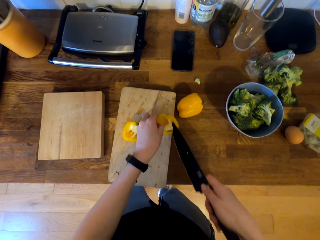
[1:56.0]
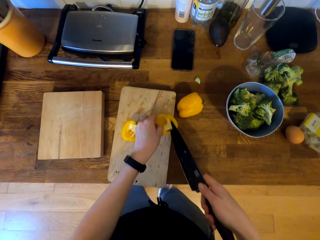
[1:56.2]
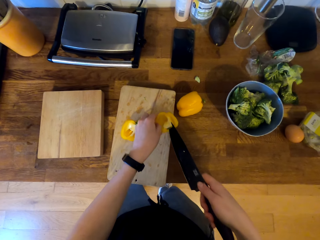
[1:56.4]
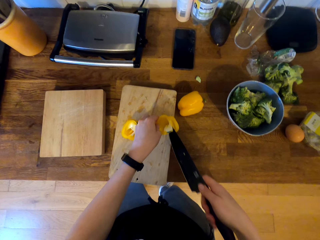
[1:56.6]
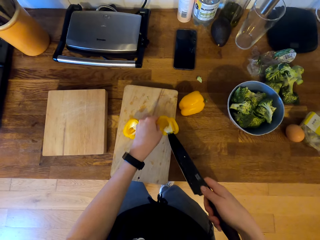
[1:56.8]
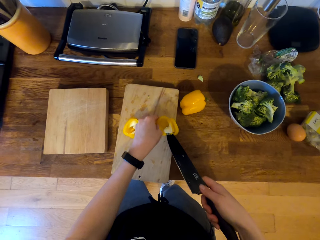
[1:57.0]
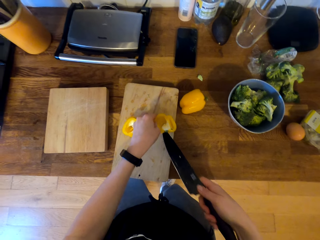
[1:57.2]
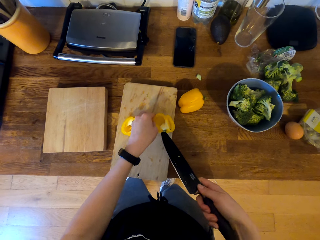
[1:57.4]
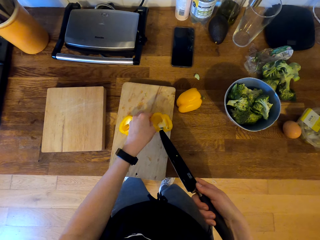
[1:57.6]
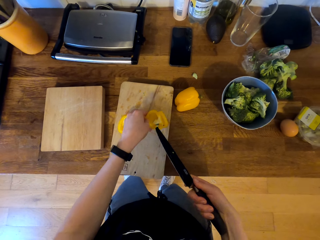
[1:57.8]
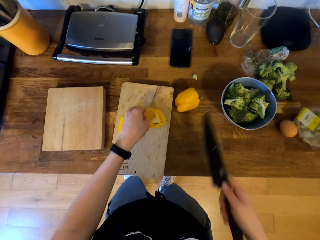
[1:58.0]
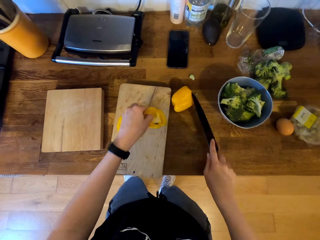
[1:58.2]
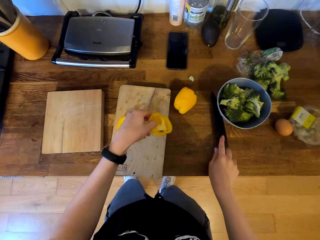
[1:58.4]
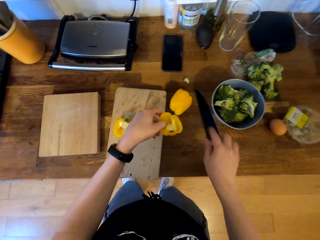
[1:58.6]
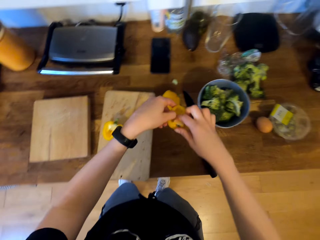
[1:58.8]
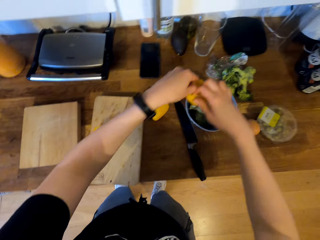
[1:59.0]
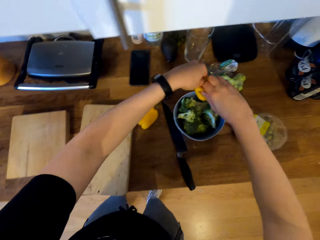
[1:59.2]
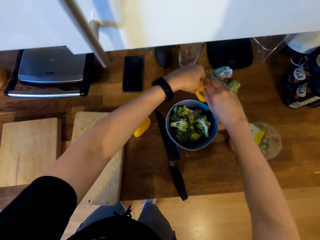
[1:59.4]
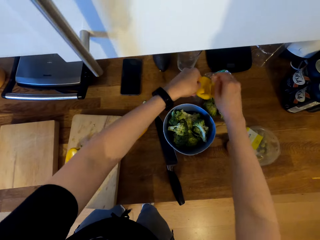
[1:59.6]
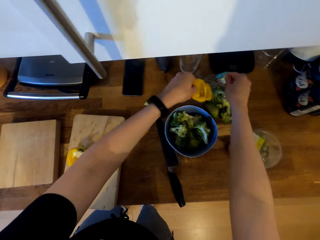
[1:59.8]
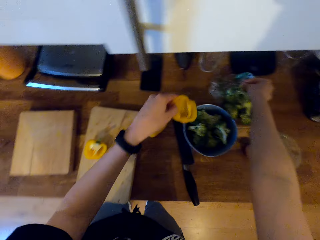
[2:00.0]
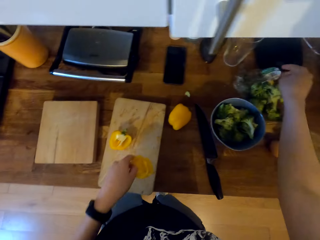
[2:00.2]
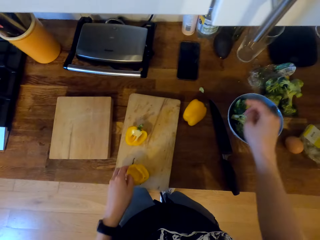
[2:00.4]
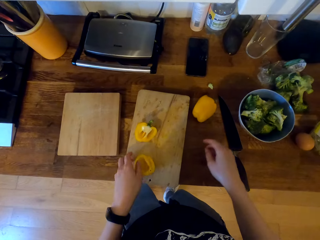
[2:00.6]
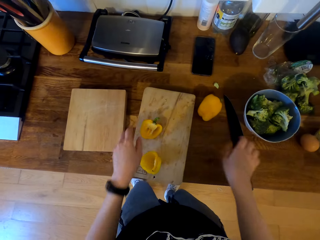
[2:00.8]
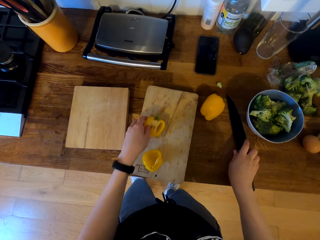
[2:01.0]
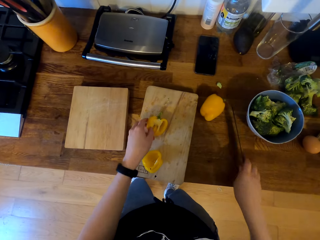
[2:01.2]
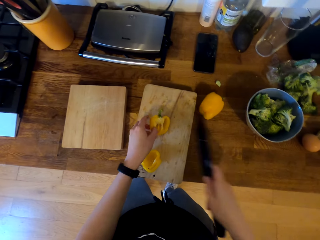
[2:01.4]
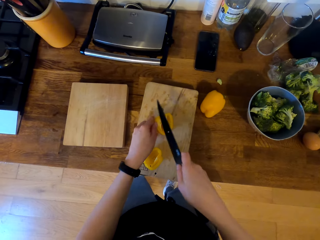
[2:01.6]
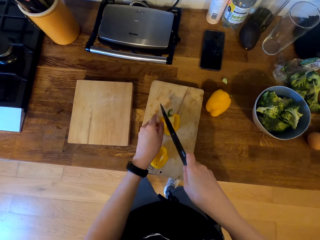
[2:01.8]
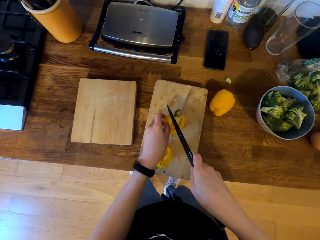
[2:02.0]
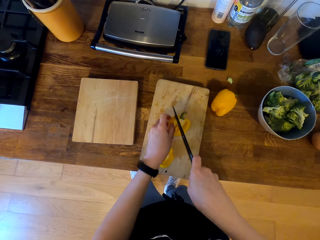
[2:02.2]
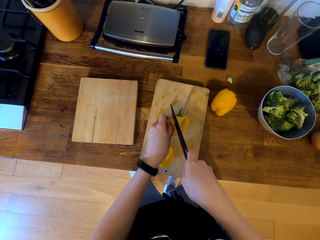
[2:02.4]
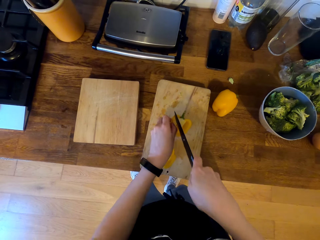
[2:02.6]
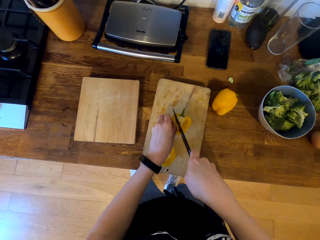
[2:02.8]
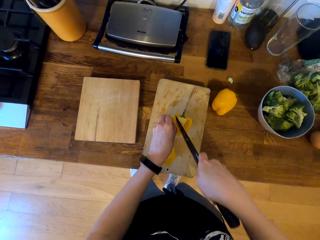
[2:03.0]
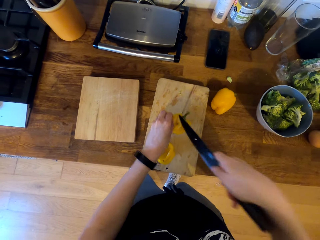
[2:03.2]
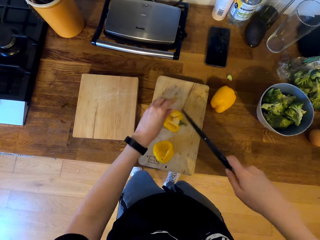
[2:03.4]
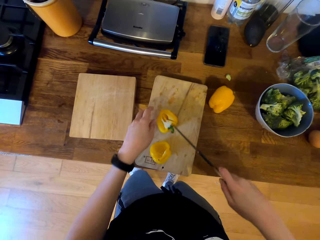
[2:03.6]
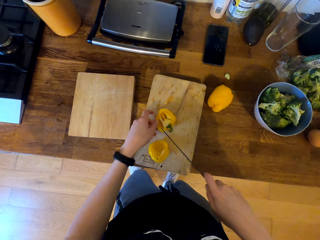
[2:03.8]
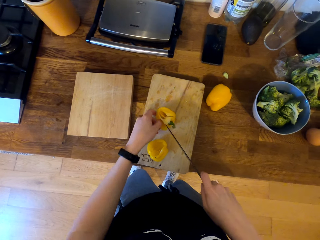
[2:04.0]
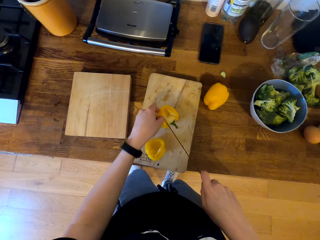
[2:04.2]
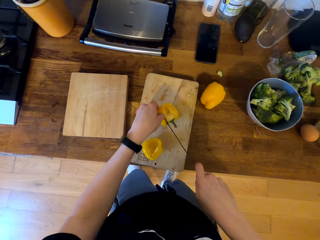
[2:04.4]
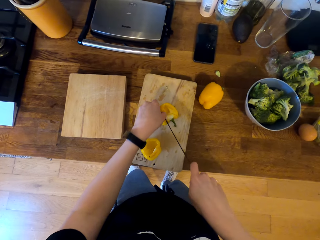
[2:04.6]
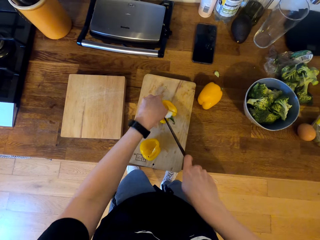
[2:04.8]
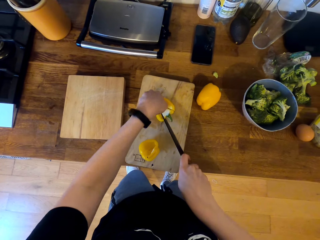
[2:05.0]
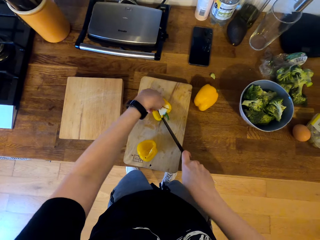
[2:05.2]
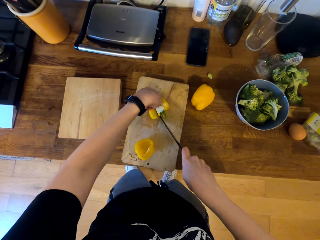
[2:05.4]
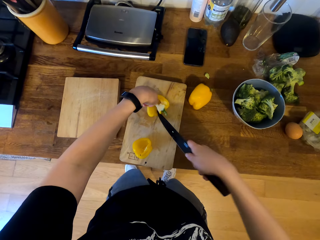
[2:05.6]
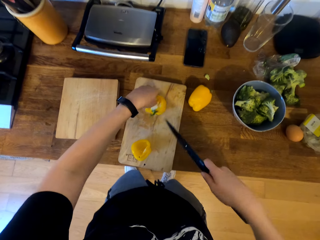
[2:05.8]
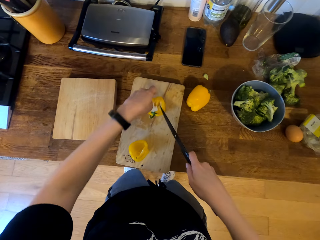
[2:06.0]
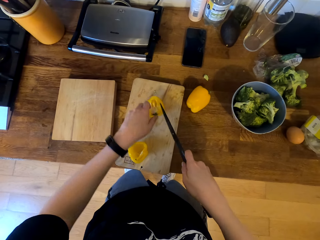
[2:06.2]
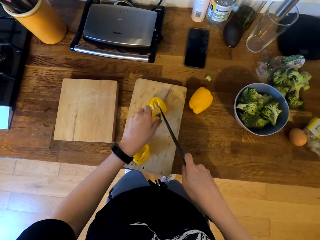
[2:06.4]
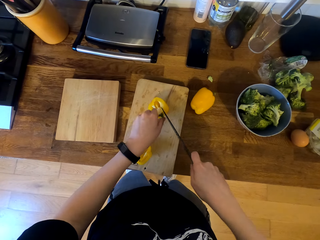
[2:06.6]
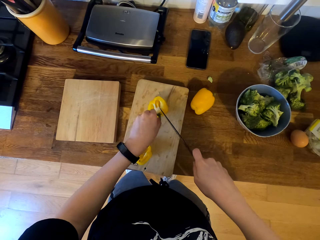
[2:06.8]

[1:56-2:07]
The camera wearer places the knife on the cabinet top. They remove the bell pepper seeds. They place the bell pepper seeds on the plastic bag. They place the bell pepper on the chopping board. They hold the bell pepper on the chopping board. They pick the knife. They cut the bell pepper with the knife.

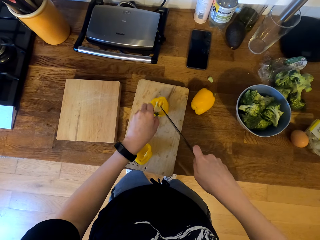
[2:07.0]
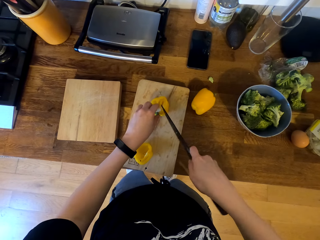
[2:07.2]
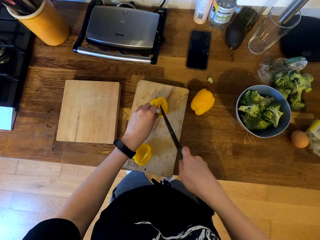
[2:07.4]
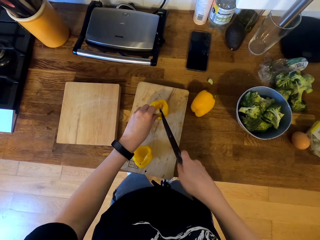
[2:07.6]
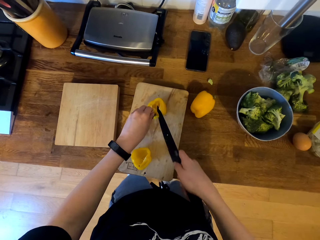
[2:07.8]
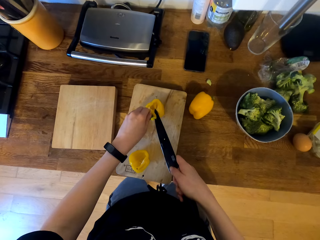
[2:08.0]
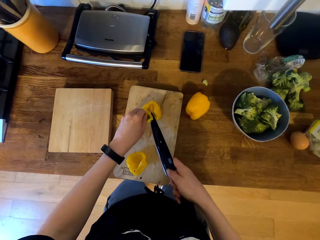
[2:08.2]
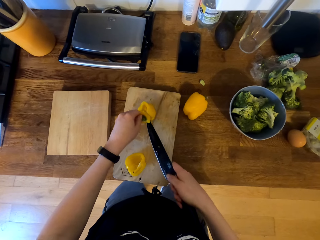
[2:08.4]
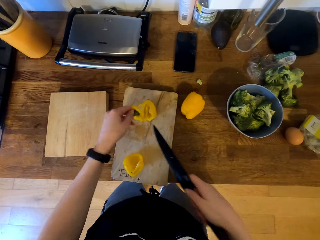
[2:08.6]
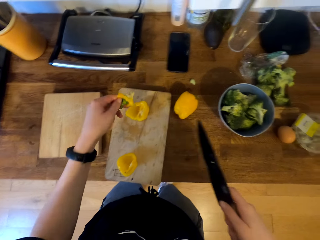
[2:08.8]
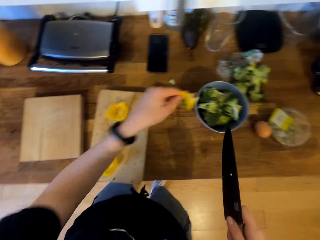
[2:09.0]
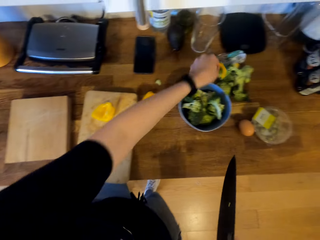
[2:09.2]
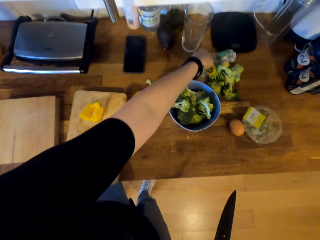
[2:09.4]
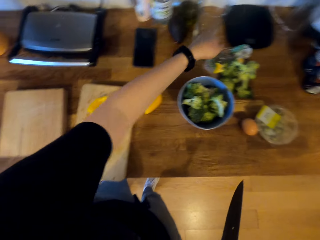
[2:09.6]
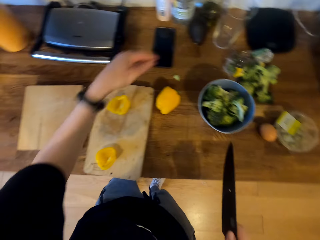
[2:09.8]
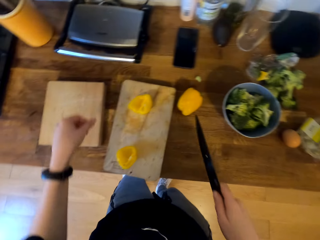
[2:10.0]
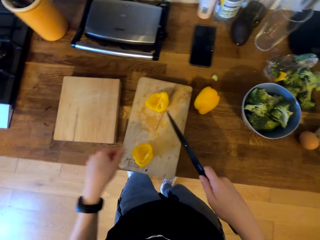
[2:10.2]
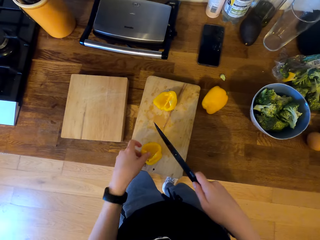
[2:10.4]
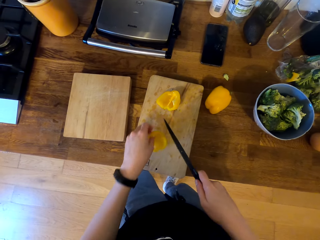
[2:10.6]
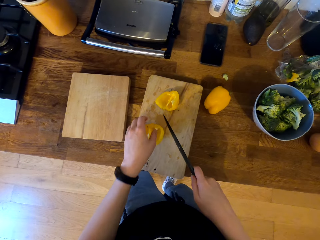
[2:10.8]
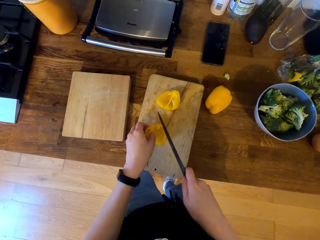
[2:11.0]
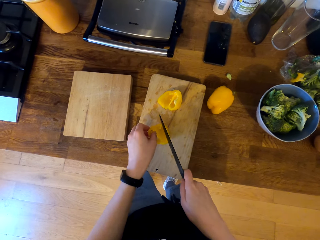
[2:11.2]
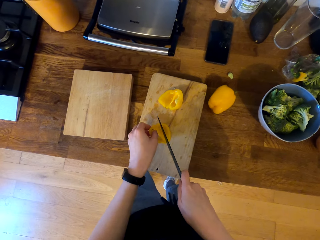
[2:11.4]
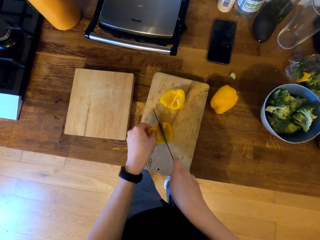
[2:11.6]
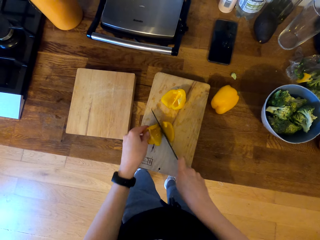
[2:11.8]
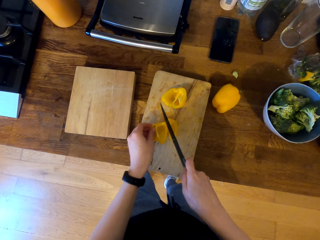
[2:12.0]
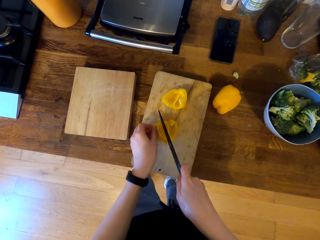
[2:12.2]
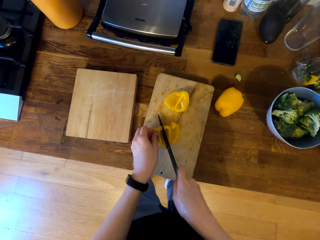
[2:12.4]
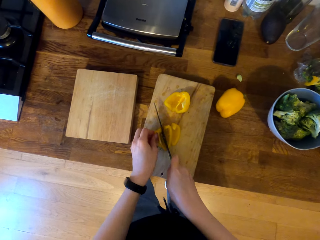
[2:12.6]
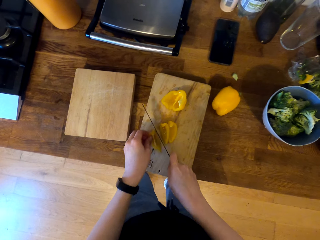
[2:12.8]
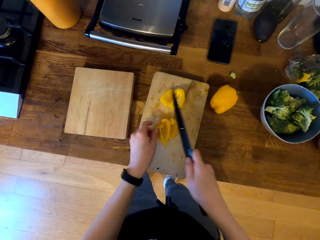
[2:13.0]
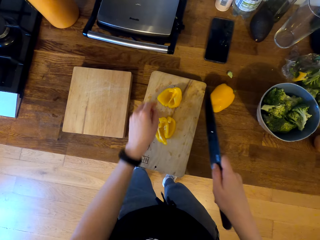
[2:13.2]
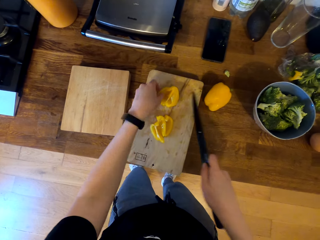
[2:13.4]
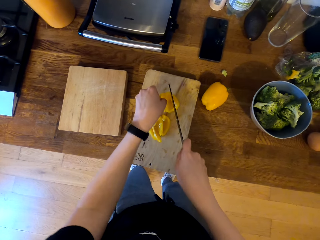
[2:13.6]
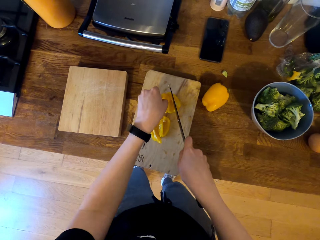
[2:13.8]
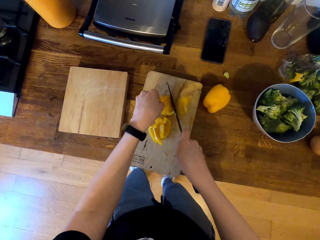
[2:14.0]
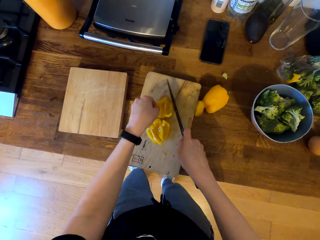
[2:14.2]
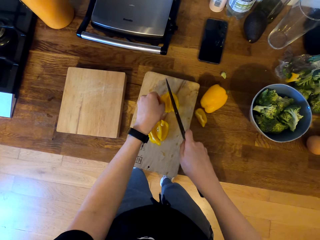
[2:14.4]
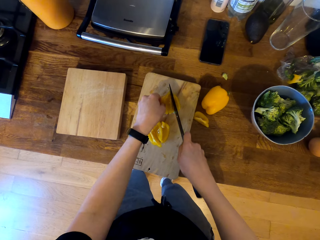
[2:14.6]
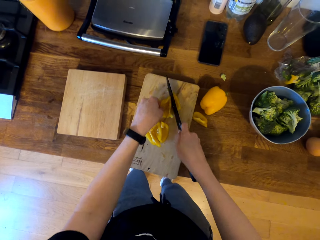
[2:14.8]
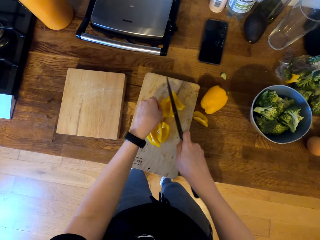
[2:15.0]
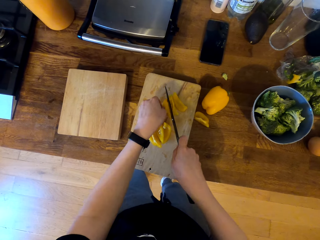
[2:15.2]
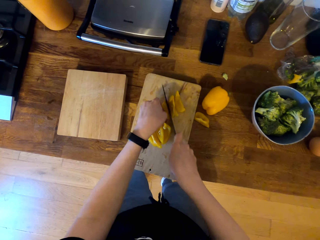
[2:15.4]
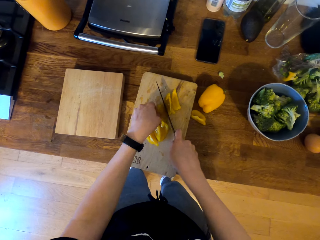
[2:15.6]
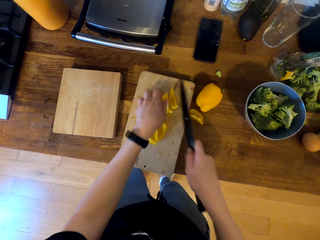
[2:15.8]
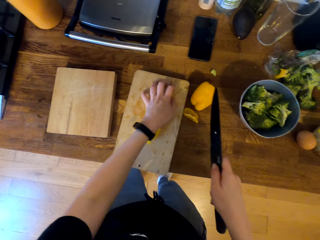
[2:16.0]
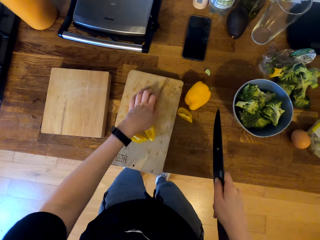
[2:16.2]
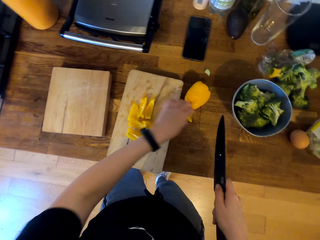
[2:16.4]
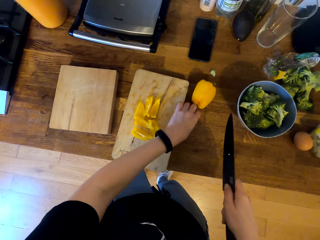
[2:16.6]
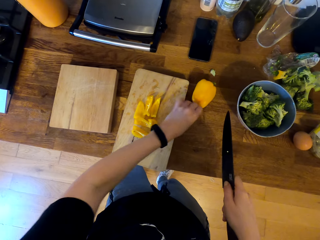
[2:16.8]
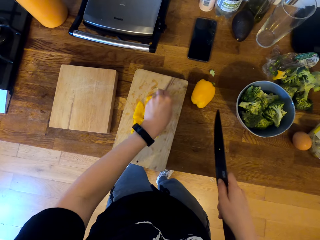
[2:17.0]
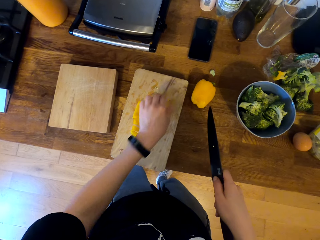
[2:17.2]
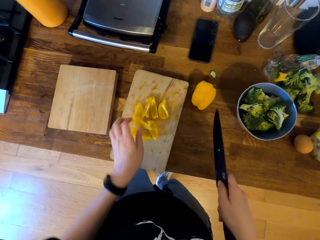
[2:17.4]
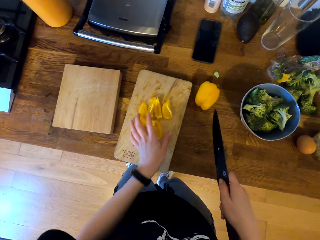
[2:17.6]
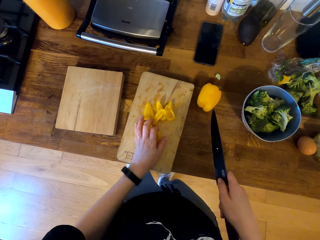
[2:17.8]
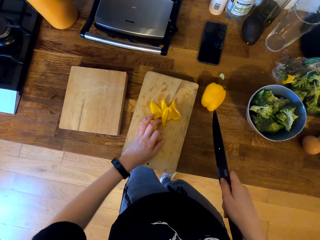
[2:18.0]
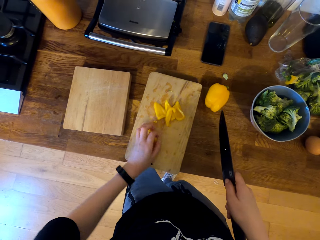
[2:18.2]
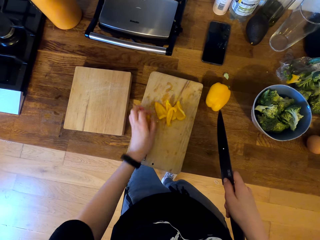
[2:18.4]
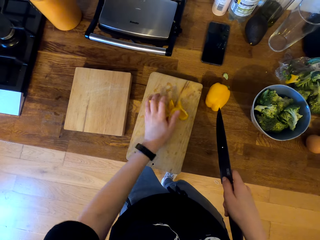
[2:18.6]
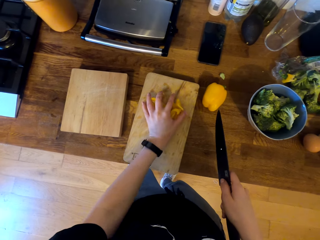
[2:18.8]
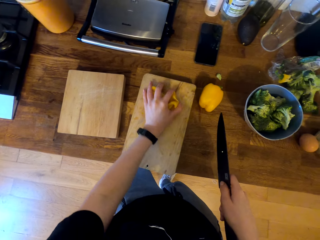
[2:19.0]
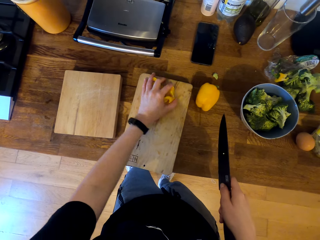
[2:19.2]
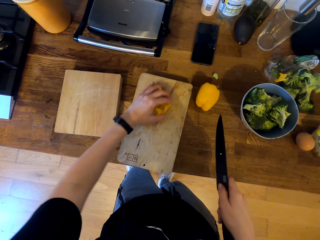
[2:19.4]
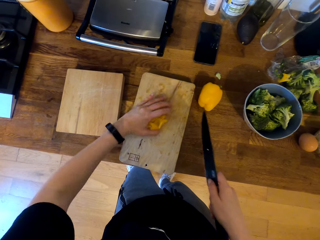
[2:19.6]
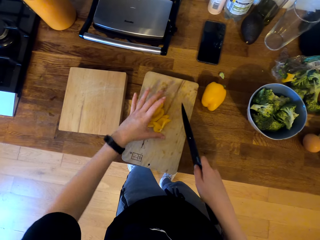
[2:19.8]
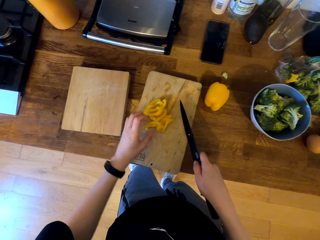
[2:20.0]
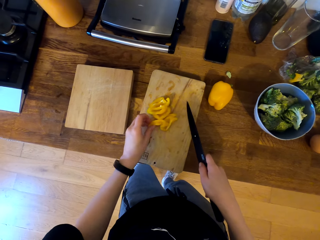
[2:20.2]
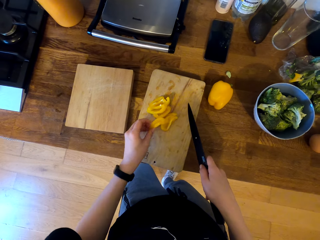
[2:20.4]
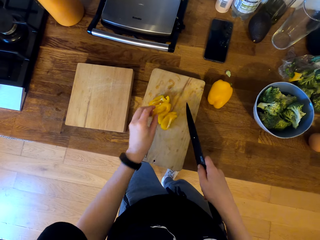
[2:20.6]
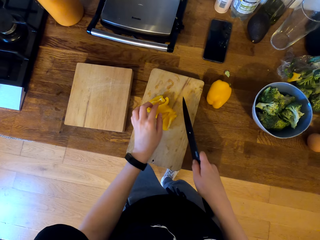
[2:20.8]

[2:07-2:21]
The camera wearer places the bell pepper seeds on the plastic bag. They drag the bell pepper on the chopping board. They chop the bell pepper with the knife. They drag the bell pepper on the chopping board. They pick the sliced bell pepper. They place the sliced bell pepper on the chopping board. They drag the bell pepper on the chopping board.
